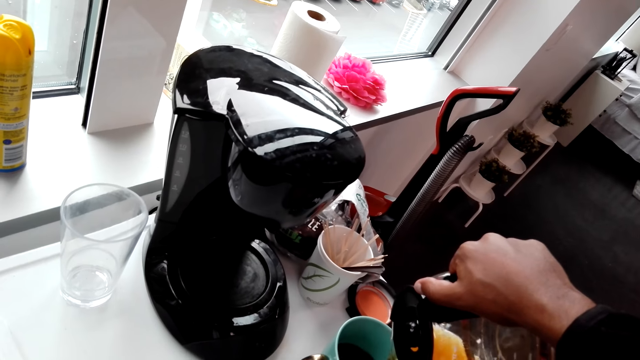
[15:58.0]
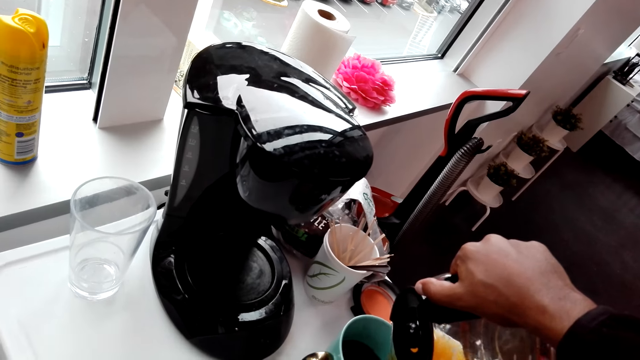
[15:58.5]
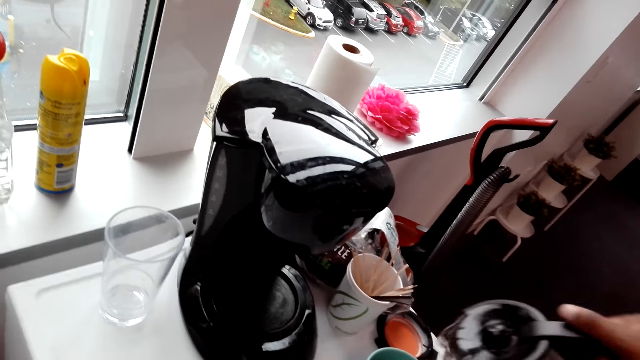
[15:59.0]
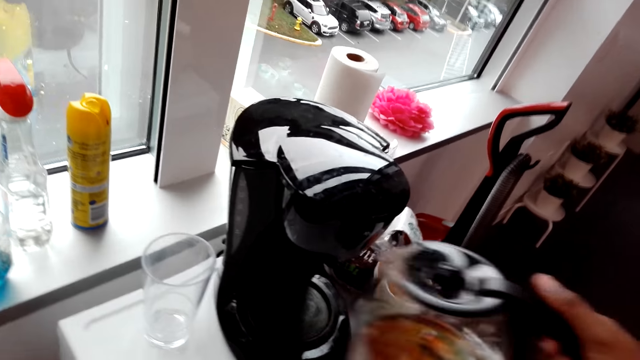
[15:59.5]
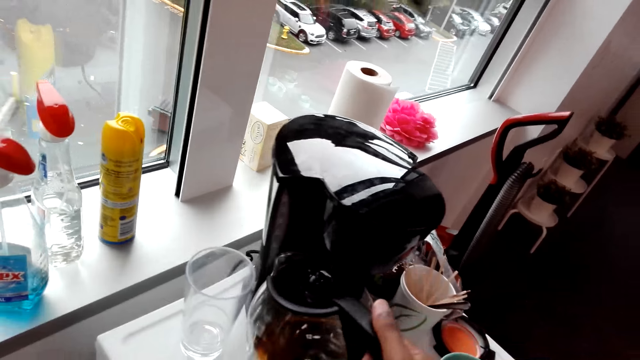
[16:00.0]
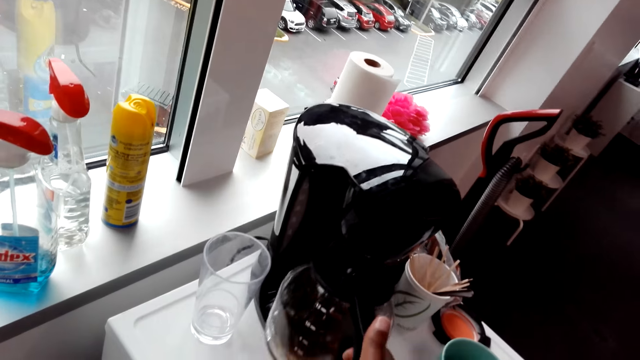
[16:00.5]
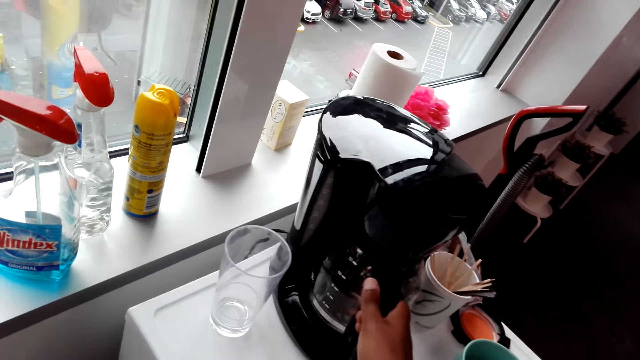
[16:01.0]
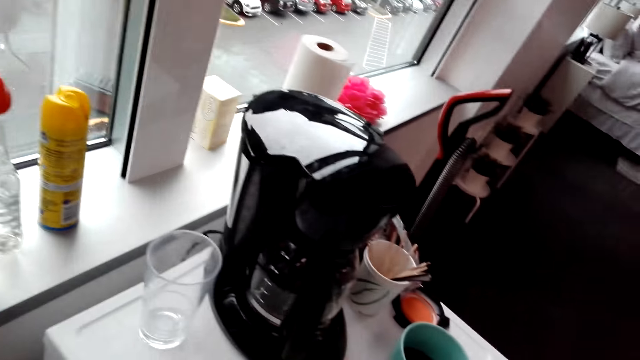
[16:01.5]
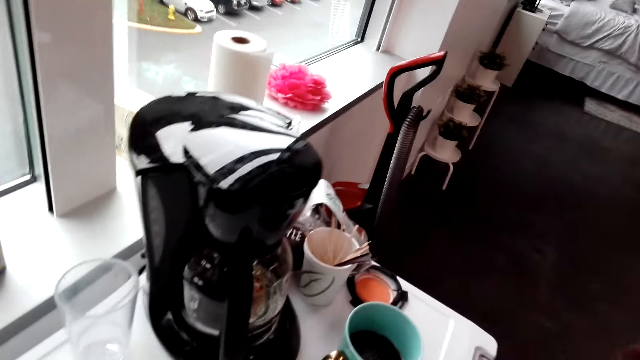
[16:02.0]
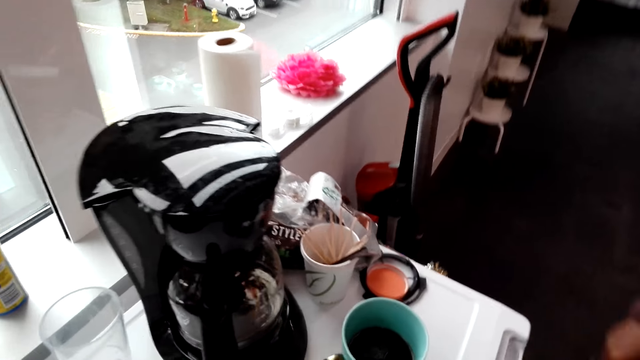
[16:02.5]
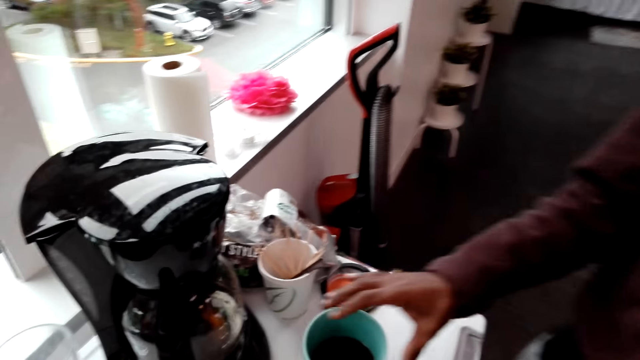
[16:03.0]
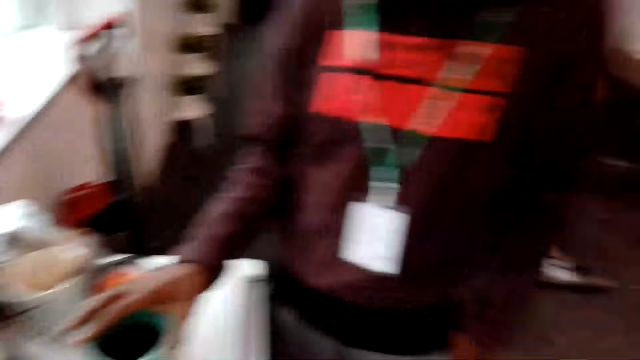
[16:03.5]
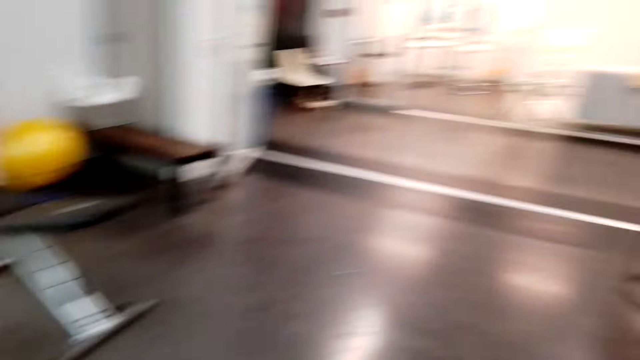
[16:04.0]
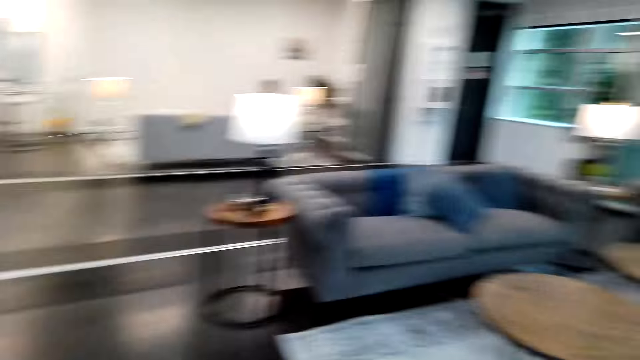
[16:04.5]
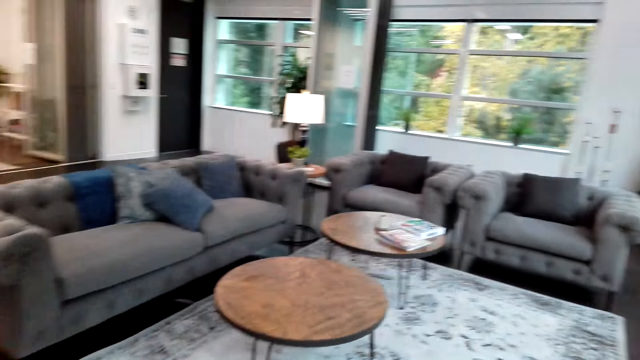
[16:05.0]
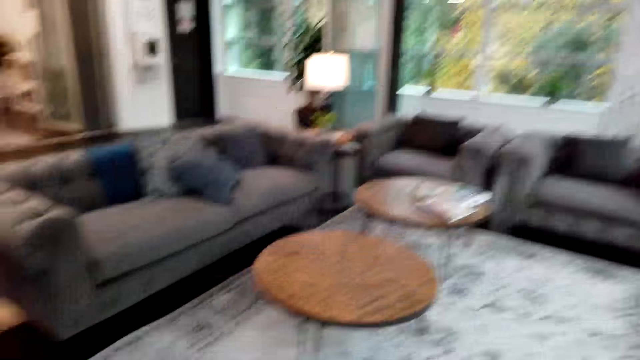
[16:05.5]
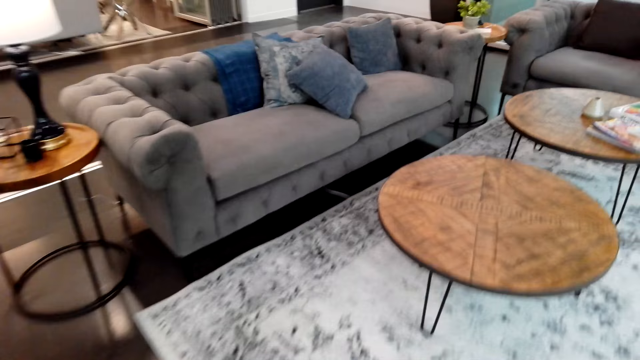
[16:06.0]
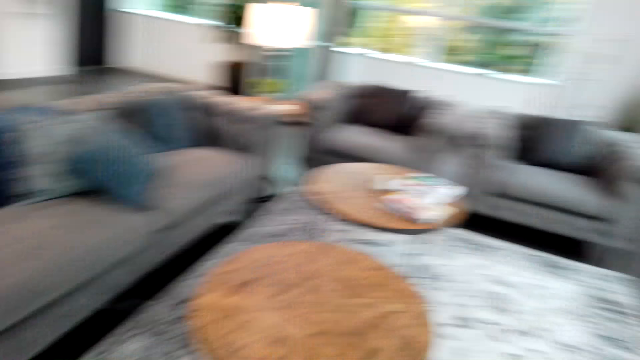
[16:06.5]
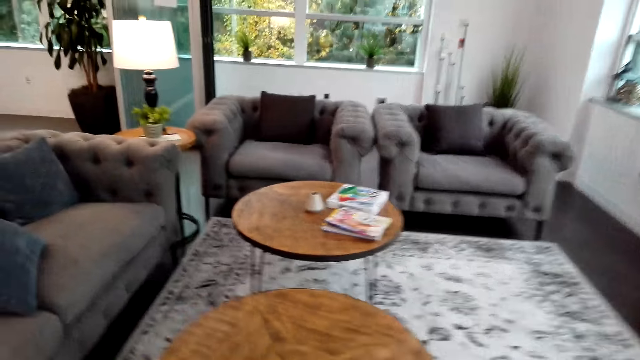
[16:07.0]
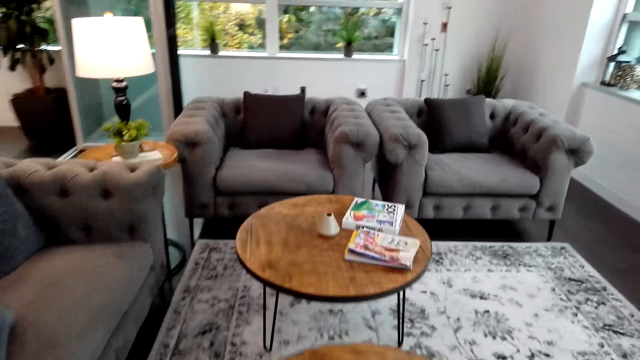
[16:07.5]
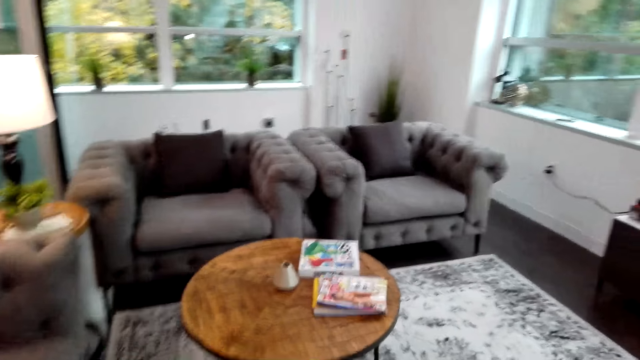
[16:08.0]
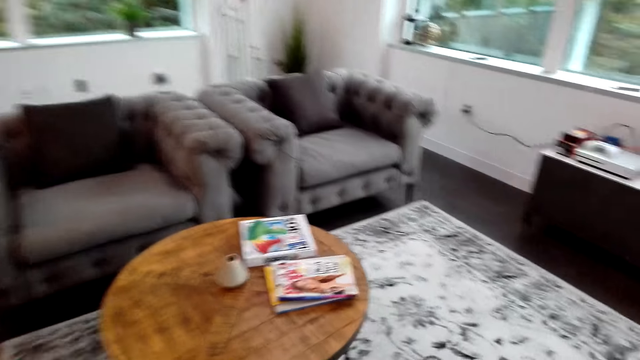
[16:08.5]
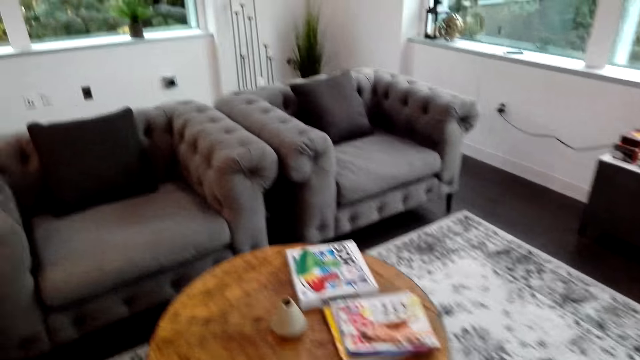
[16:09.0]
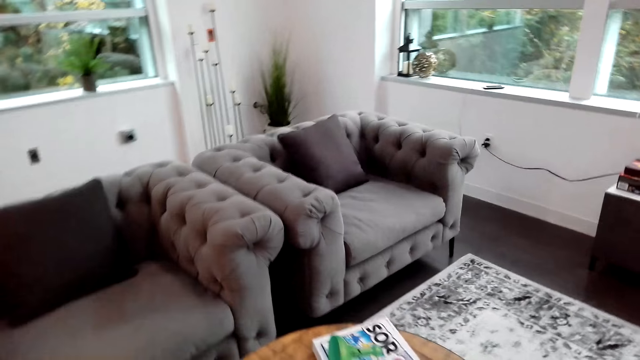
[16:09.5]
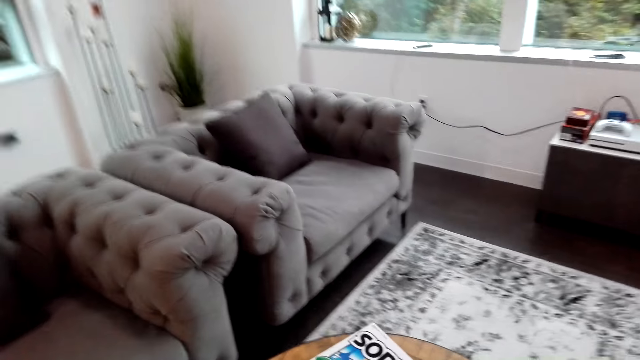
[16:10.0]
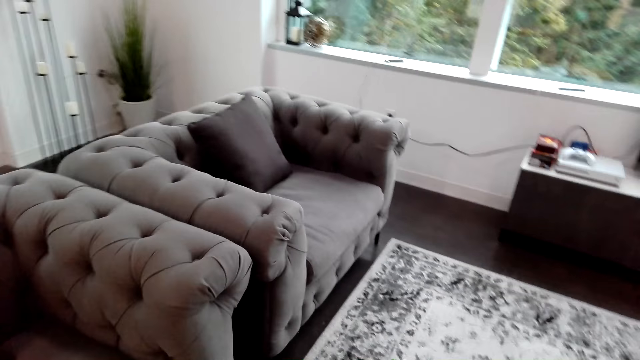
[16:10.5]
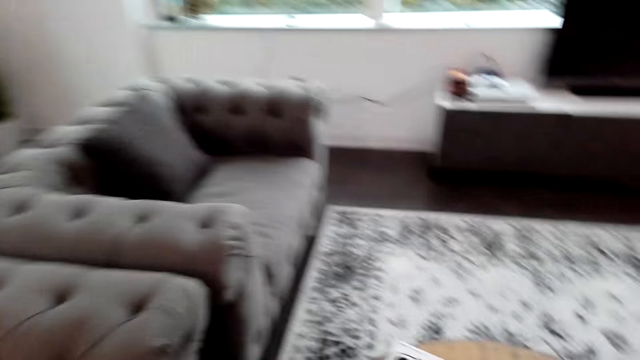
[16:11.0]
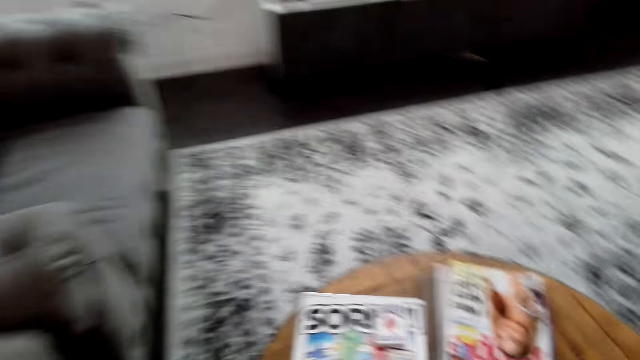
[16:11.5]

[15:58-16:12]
The camera wearer puts the jug on the coffee maker. They do something. A man picks up a cup from the table. The camera wearer walks around the room. They look around.

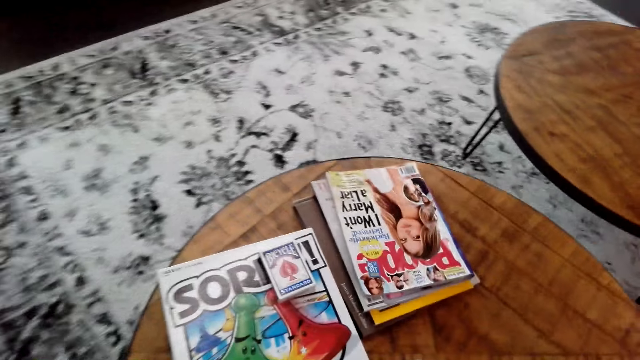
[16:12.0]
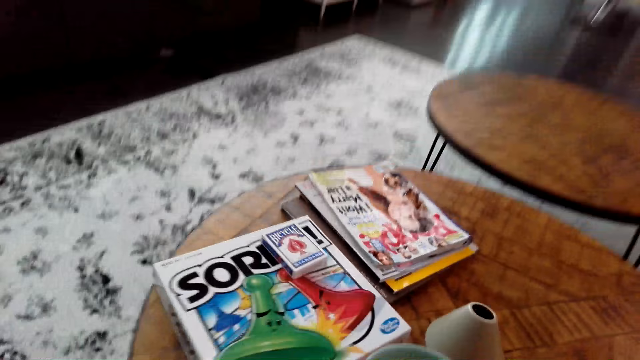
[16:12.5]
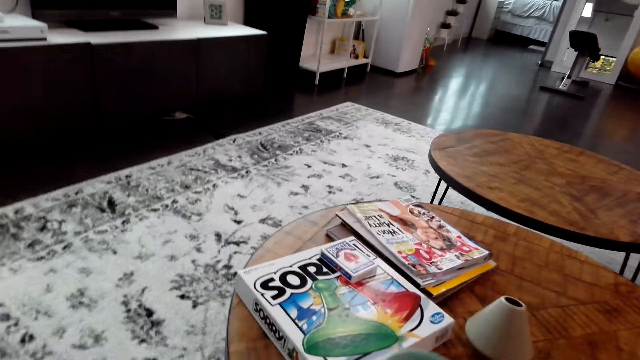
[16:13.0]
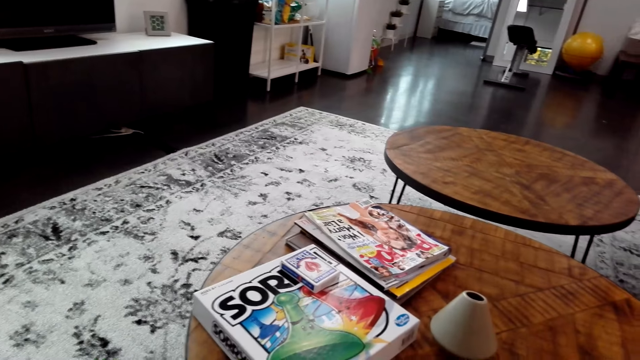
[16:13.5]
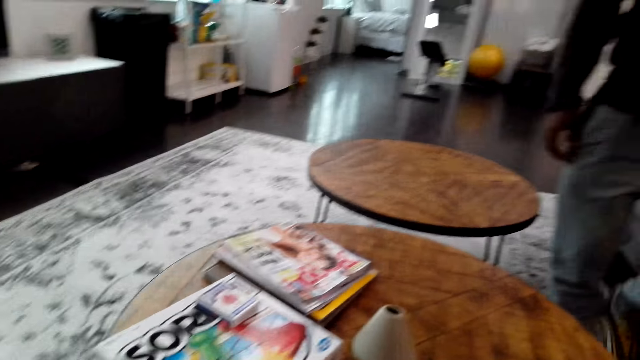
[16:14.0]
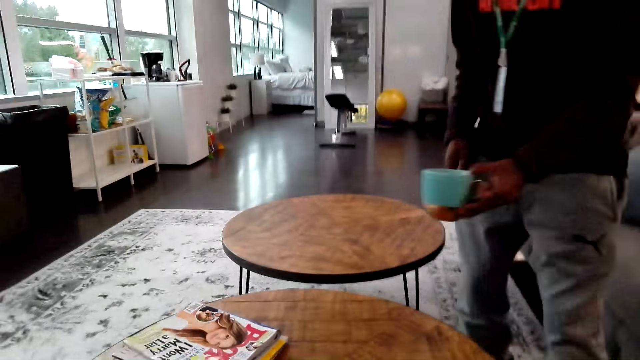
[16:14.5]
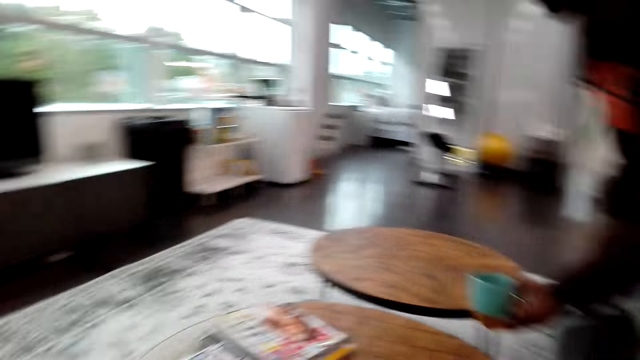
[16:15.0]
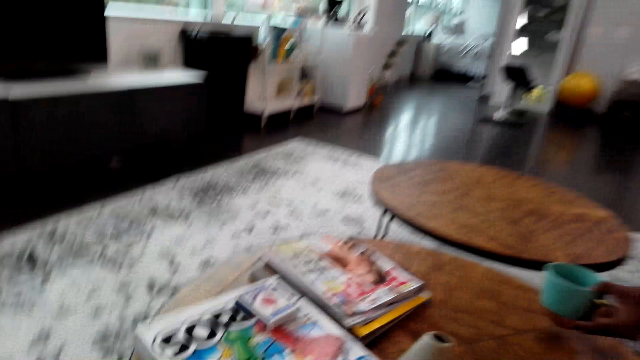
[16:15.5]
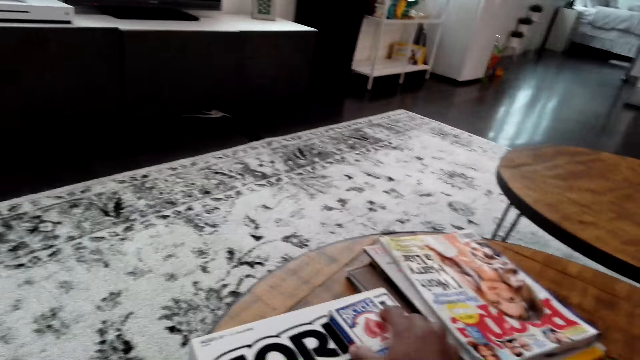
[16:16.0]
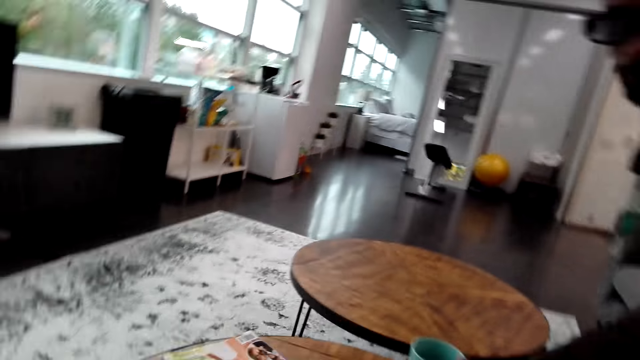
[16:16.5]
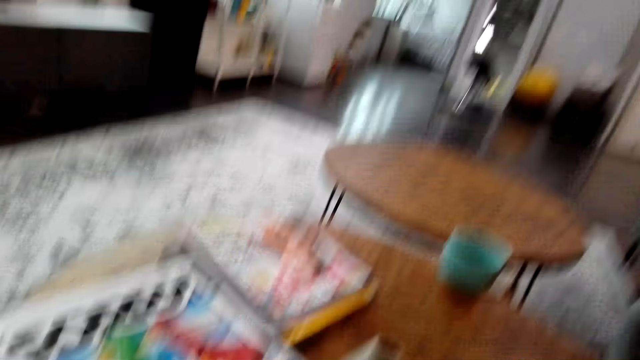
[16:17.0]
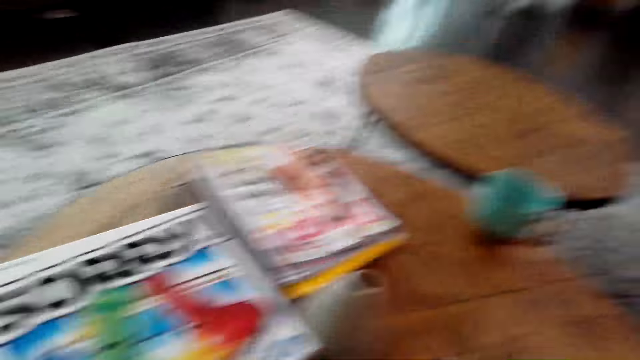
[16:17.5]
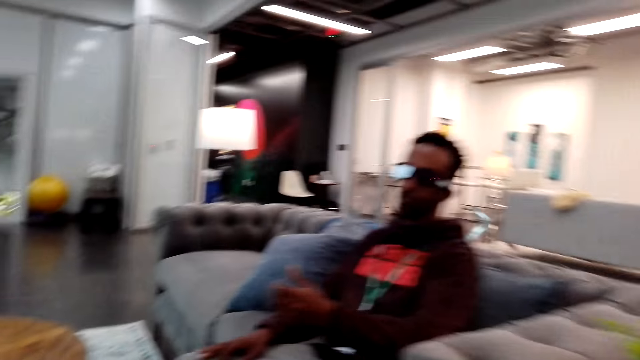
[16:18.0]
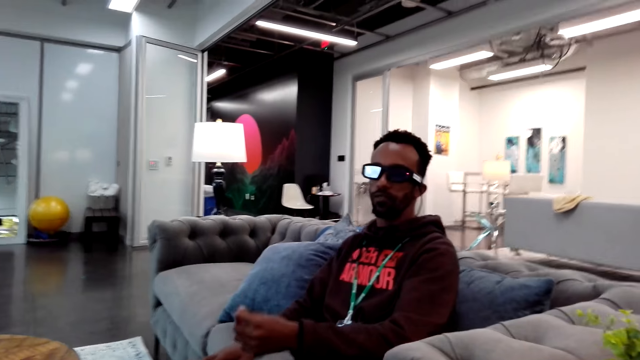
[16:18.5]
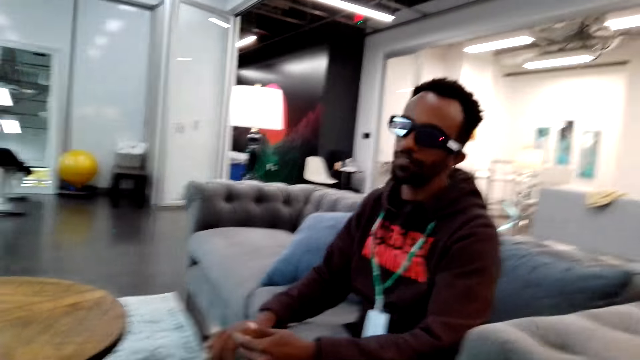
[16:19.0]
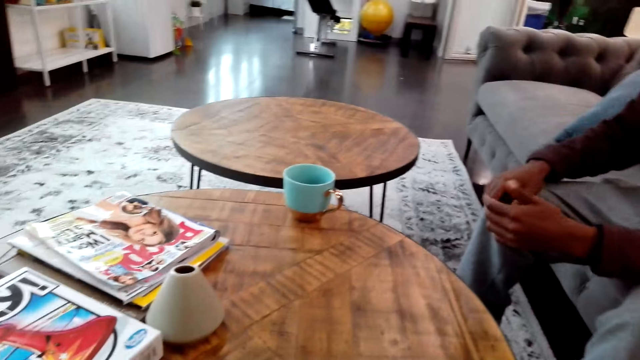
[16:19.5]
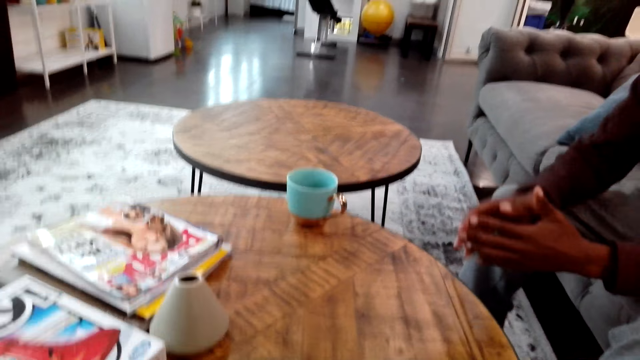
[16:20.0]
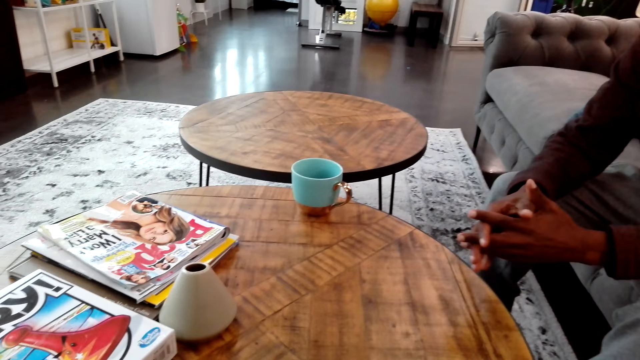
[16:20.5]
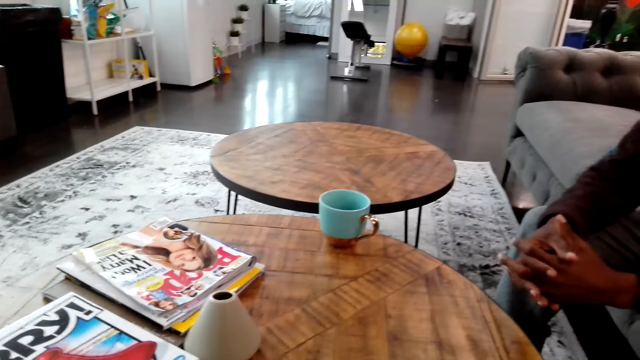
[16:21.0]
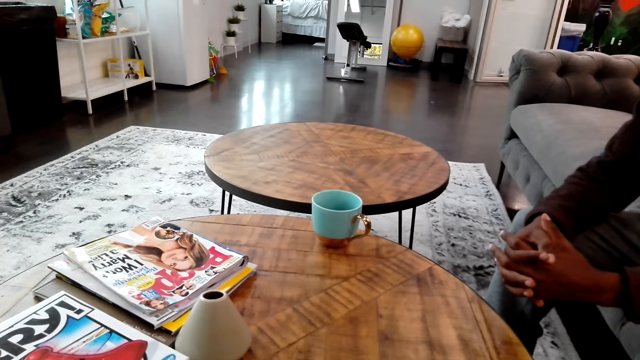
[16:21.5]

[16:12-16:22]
A man puts the cup on the table. The camera wearer moves something on the table. They look around. The man holds hands together.
